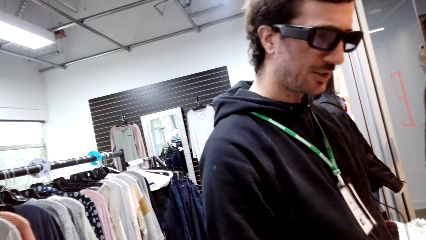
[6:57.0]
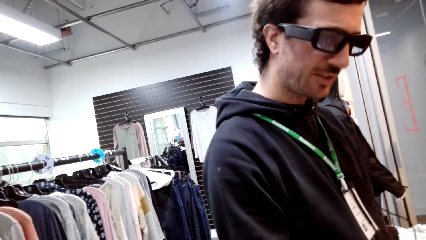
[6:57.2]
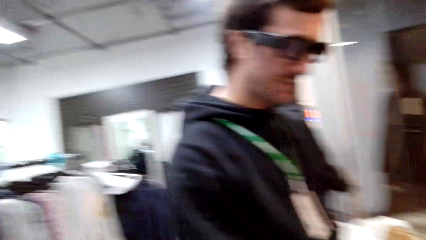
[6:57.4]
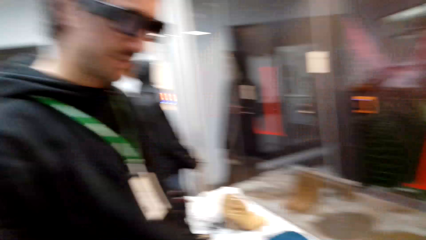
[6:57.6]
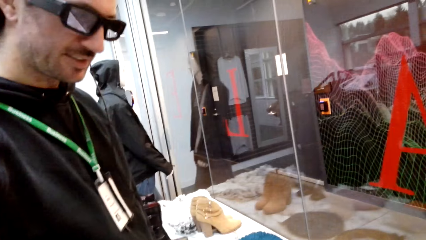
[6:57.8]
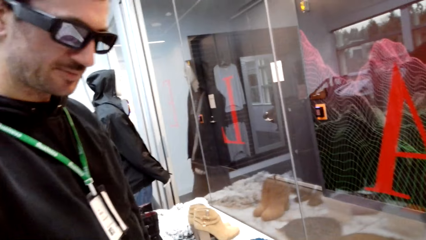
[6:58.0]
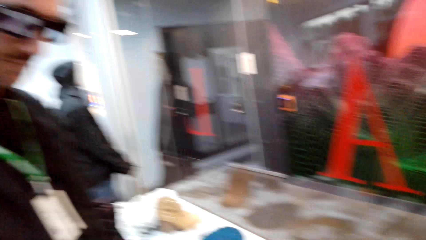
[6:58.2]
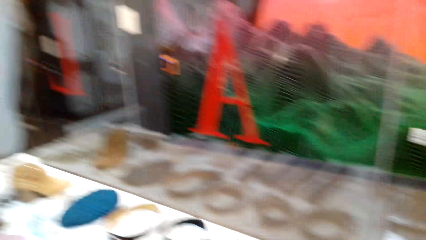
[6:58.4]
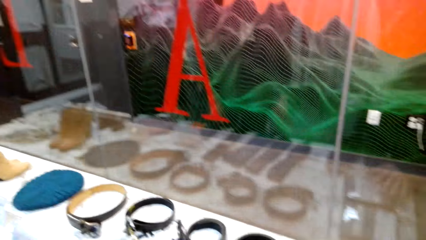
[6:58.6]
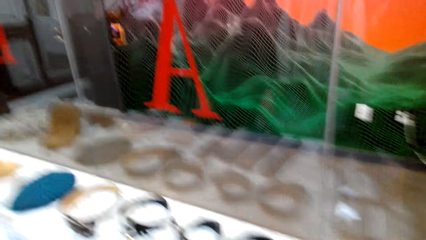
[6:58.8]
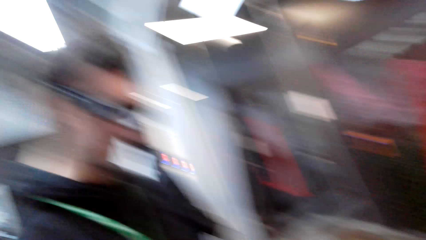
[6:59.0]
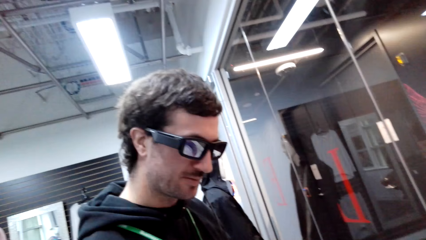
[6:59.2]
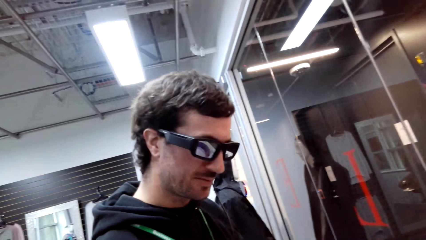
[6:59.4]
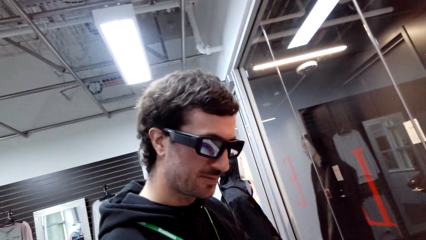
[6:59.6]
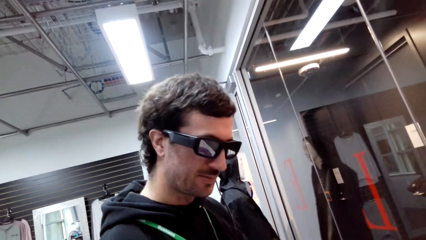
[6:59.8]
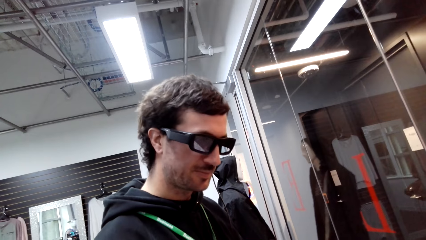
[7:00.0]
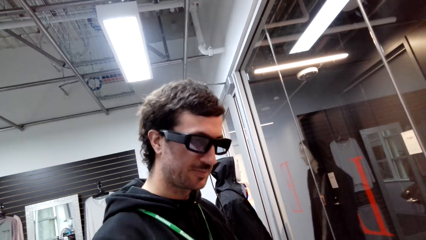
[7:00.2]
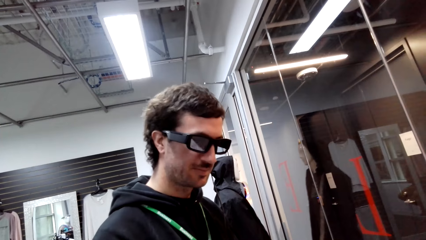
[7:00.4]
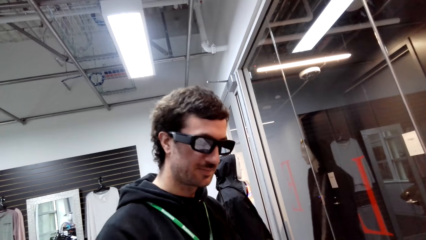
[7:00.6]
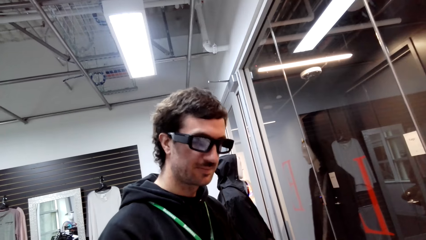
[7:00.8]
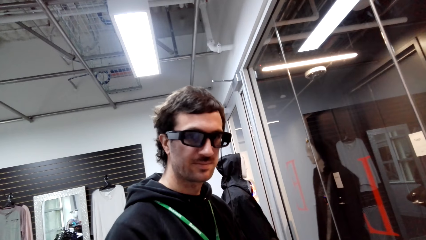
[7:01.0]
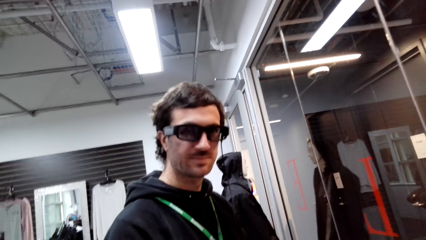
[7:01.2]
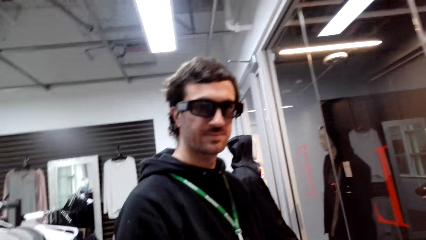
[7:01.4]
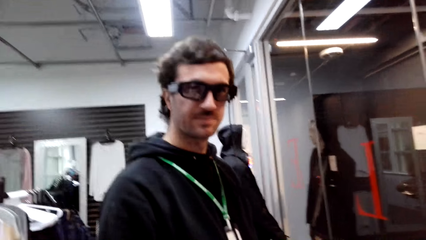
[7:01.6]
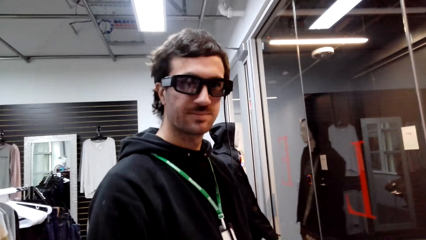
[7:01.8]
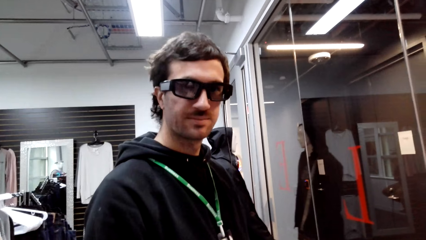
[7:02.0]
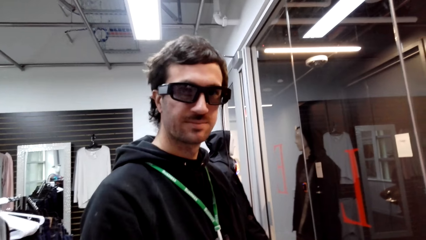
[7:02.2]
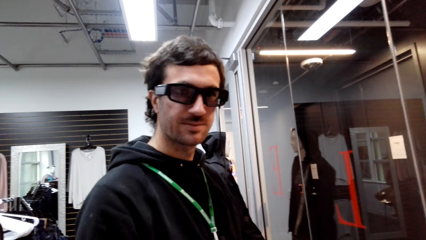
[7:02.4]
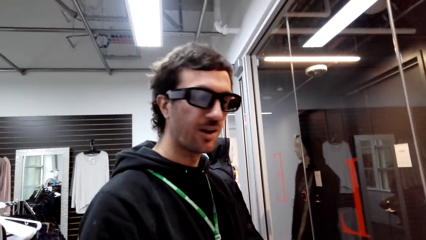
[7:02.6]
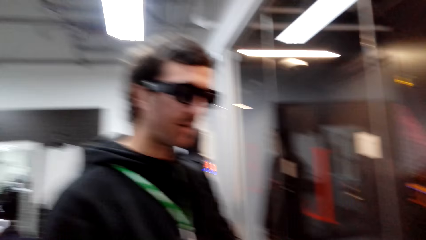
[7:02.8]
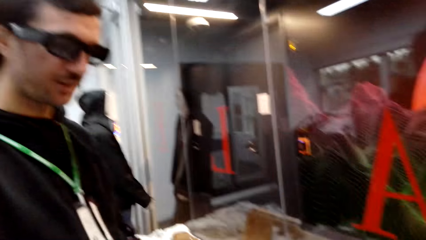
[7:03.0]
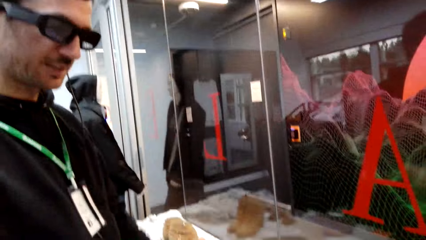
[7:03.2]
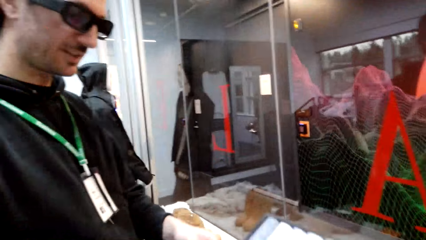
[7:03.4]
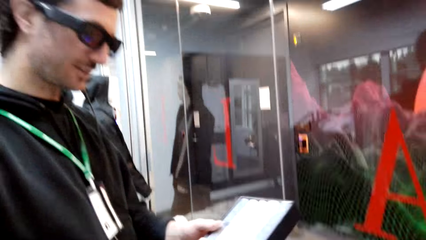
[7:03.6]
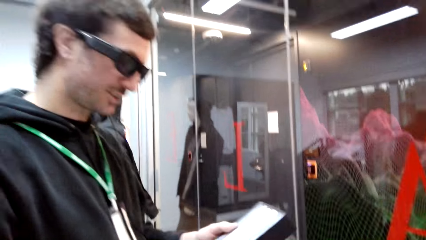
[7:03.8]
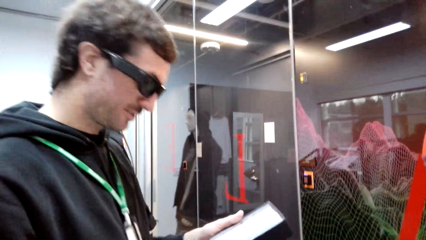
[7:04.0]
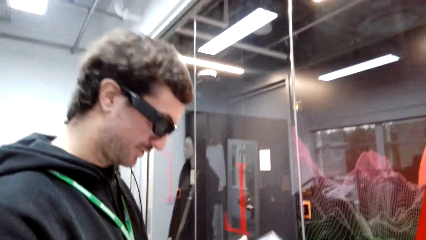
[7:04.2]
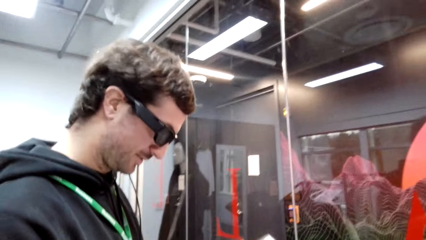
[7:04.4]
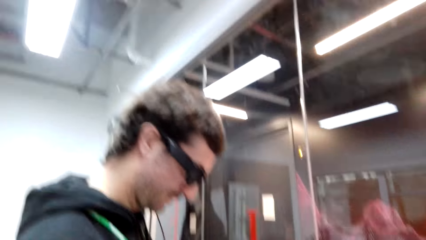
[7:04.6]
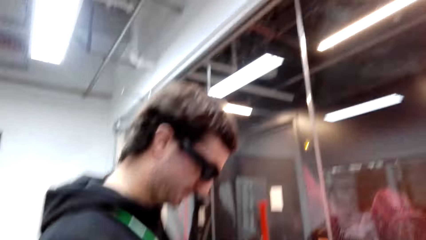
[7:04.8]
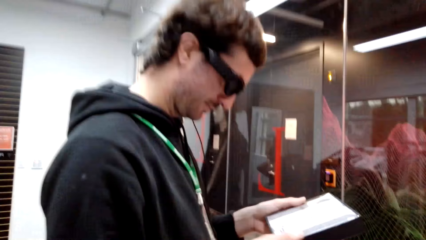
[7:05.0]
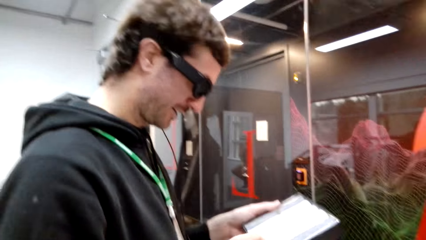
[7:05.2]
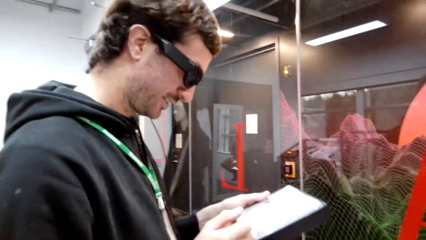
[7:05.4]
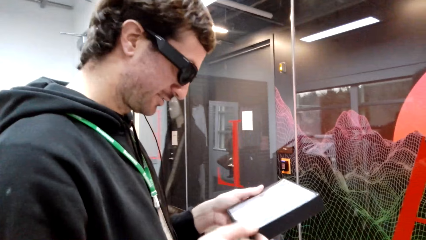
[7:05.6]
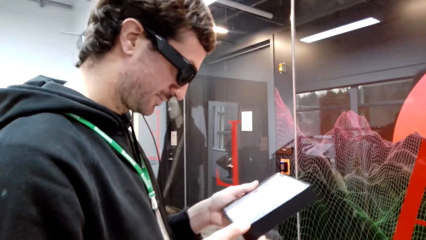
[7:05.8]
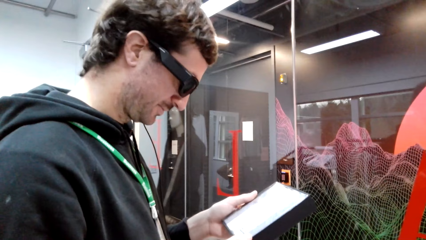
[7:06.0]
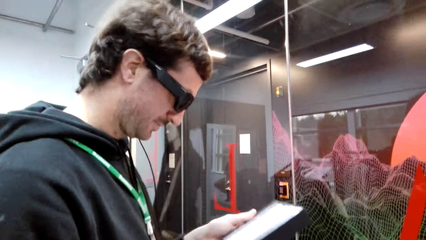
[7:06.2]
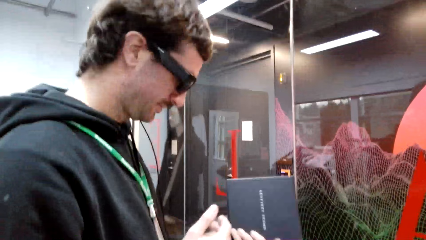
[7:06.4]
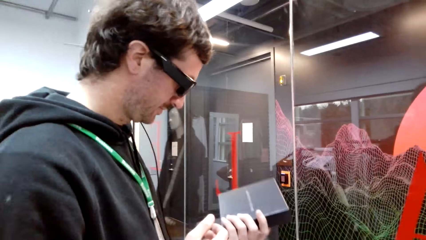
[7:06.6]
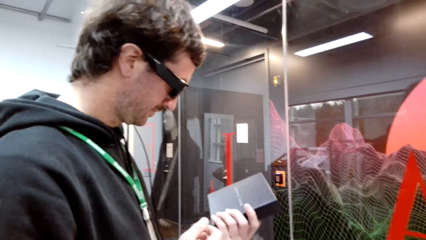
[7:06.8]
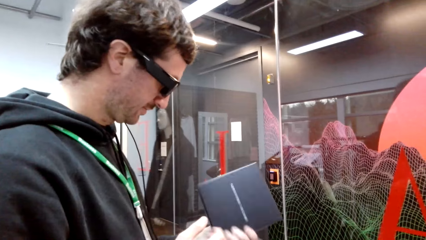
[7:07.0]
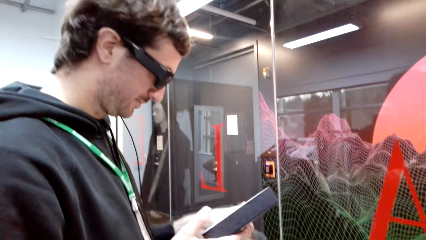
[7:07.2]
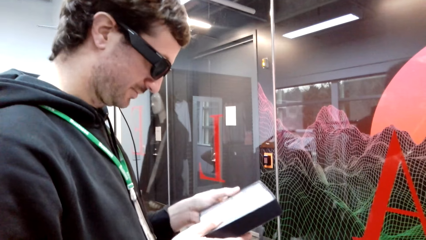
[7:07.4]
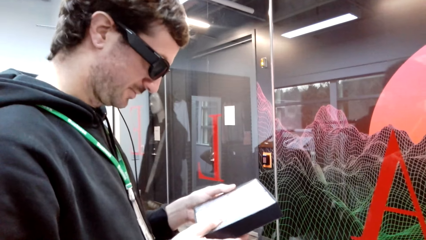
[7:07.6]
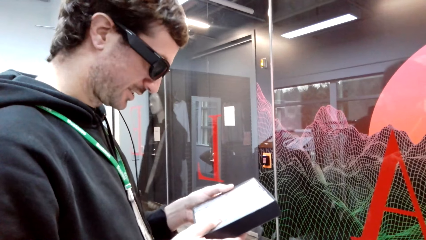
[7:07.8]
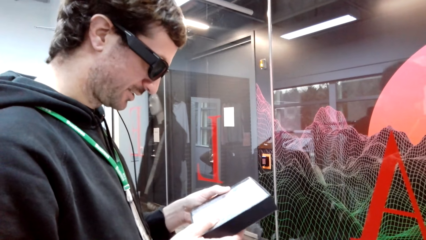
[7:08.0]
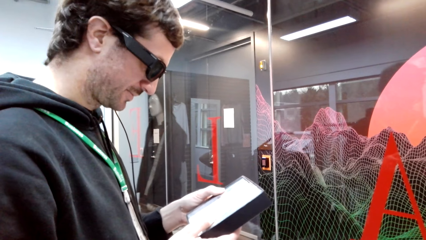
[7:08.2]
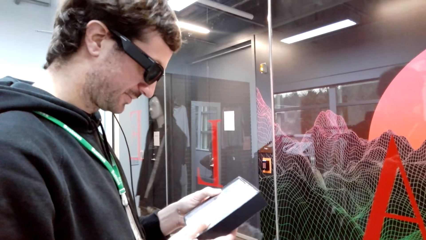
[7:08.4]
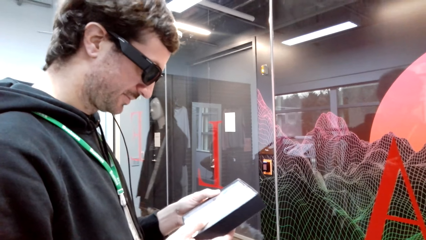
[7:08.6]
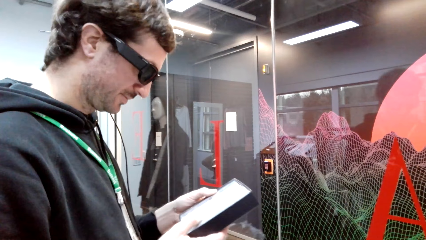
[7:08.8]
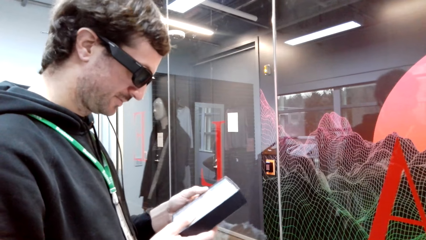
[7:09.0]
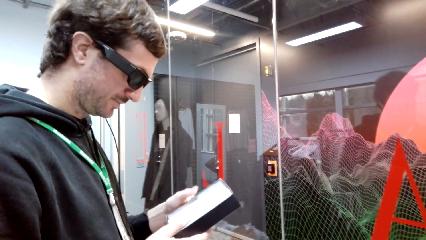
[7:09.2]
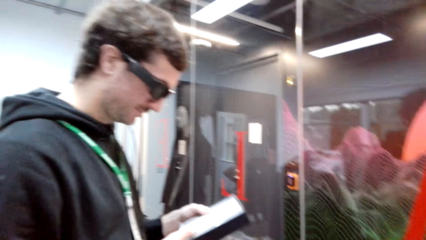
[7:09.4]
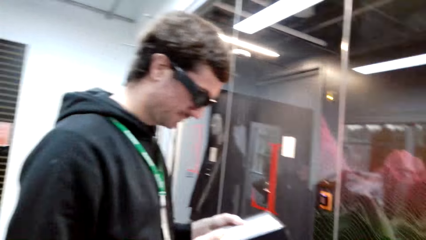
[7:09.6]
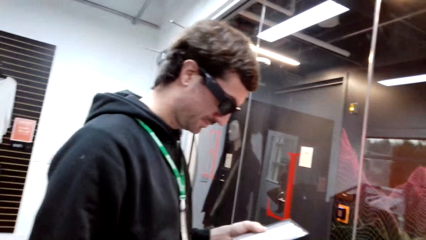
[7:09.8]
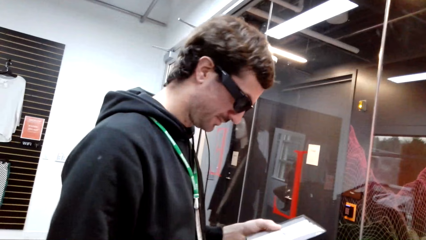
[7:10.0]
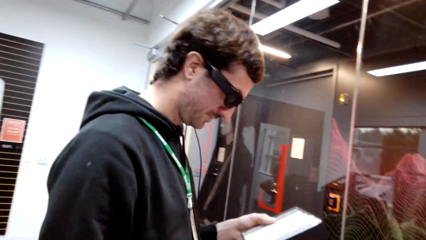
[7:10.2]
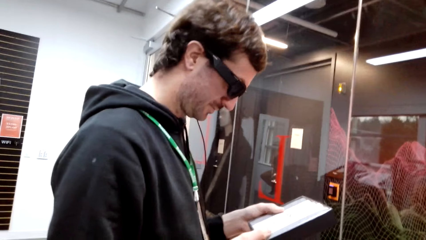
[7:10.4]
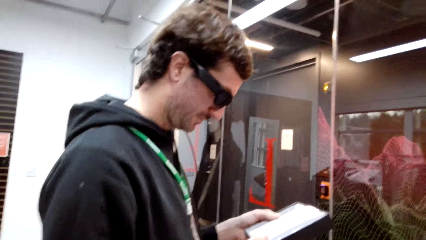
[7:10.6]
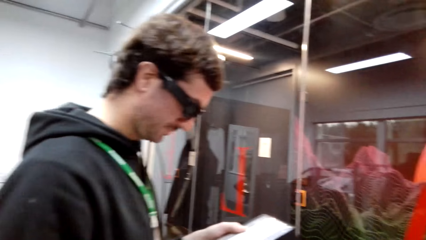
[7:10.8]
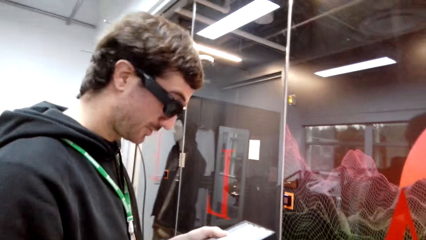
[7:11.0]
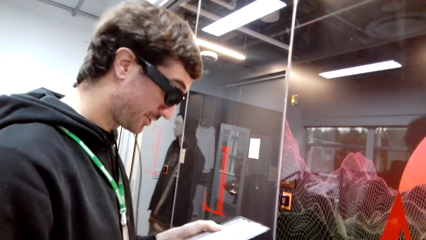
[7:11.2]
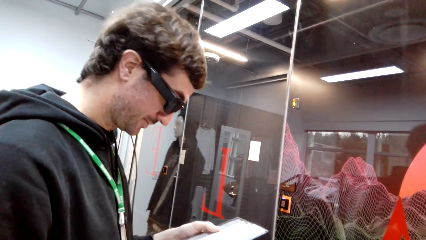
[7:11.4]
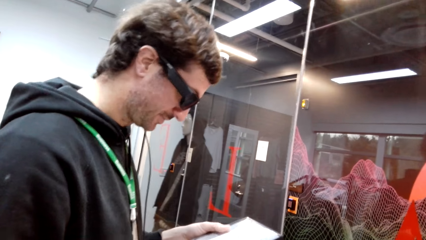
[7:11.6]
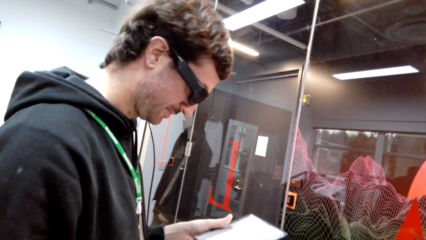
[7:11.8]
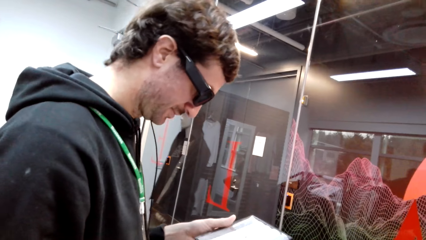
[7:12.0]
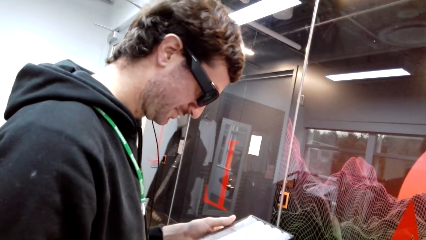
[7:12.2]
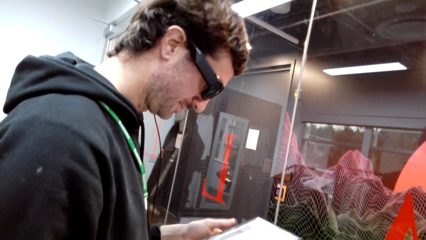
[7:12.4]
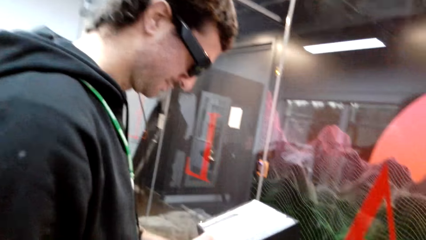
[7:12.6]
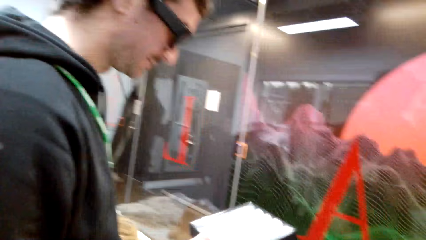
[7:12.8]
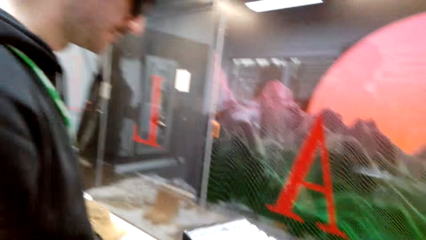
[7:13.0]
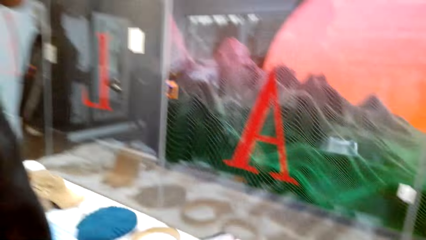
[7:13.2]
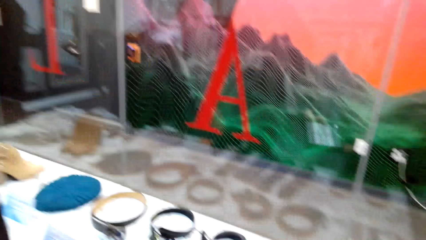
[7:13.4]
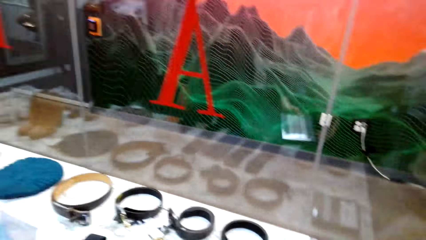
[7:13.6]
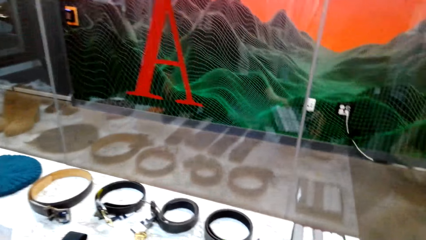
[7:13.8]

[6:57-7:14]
A man looks on a box. The man holds a handkerchief with both hands, tilts the box with a hand, and holds the handkerchief with both hands. The camera wearer converses with the man.
